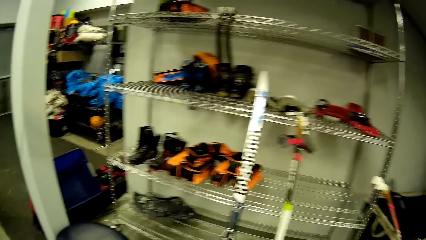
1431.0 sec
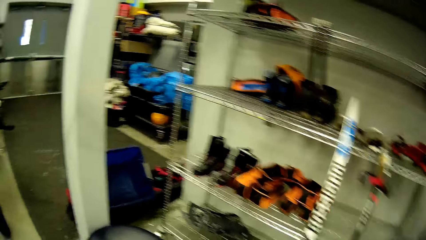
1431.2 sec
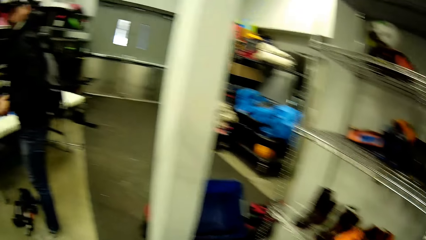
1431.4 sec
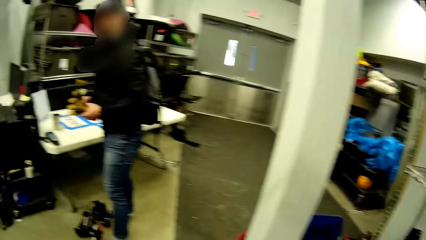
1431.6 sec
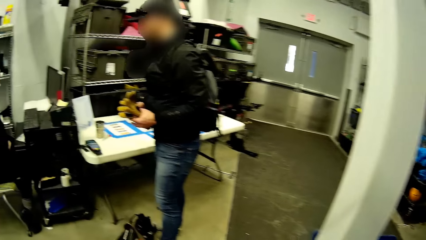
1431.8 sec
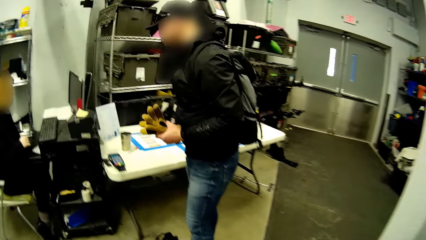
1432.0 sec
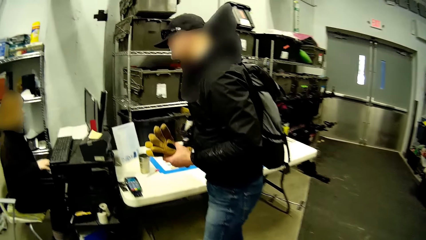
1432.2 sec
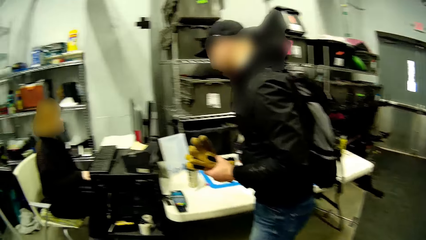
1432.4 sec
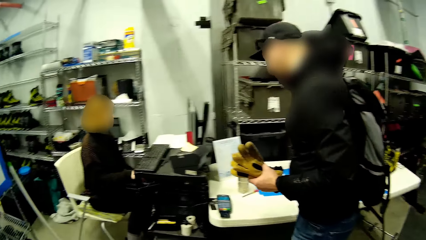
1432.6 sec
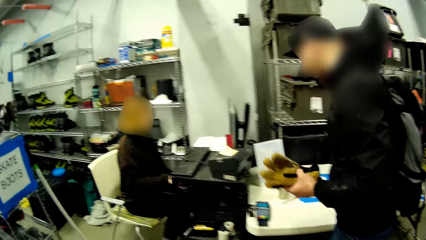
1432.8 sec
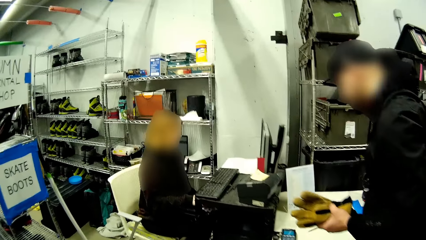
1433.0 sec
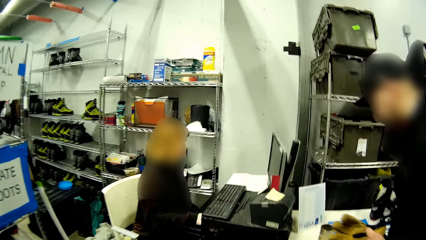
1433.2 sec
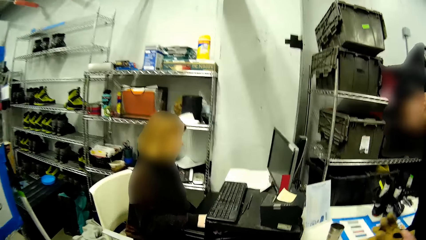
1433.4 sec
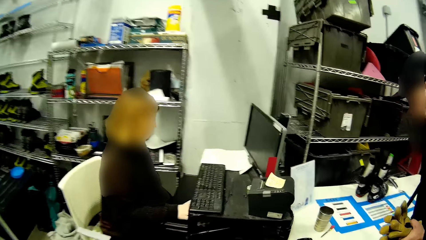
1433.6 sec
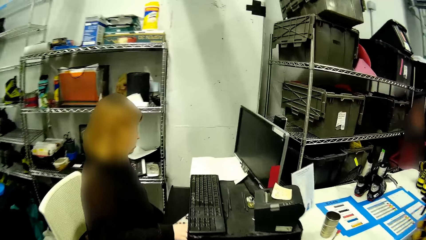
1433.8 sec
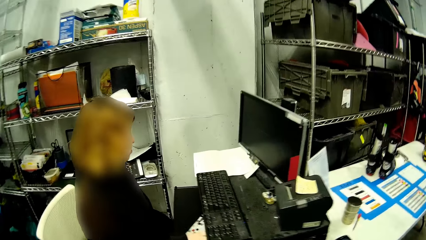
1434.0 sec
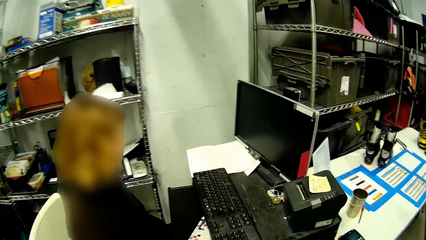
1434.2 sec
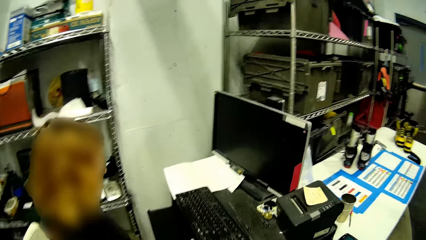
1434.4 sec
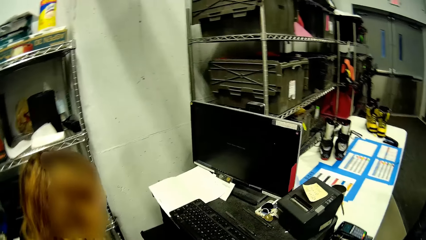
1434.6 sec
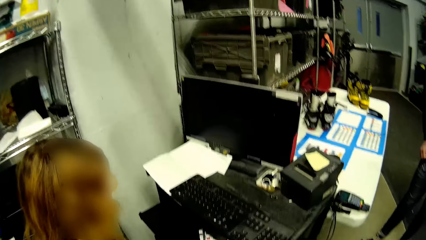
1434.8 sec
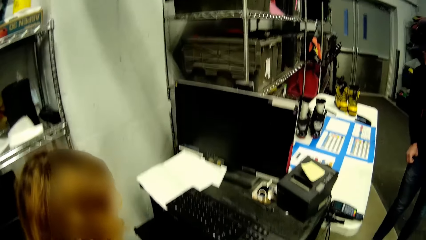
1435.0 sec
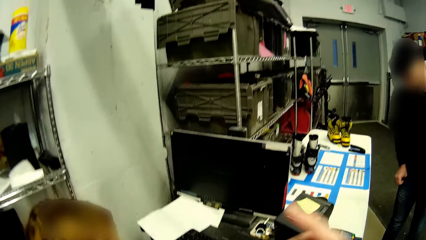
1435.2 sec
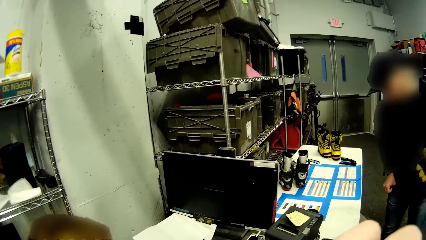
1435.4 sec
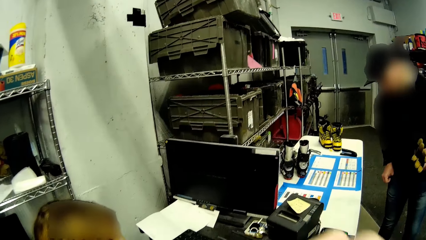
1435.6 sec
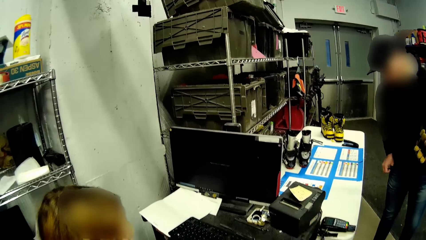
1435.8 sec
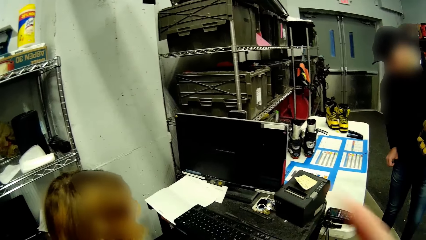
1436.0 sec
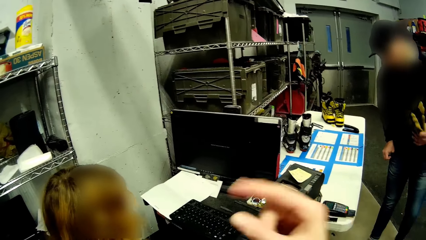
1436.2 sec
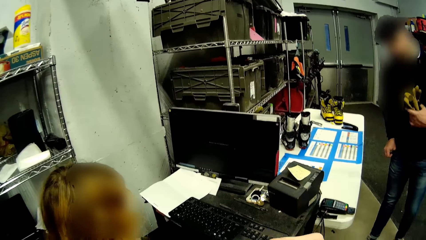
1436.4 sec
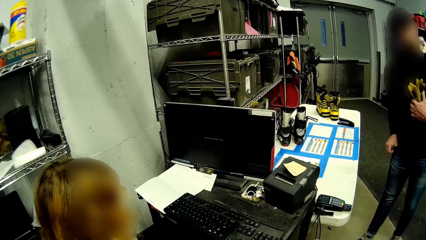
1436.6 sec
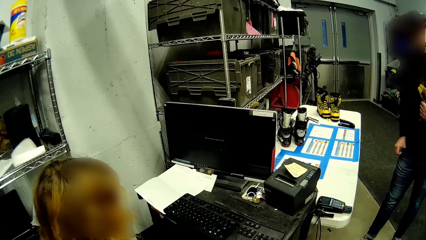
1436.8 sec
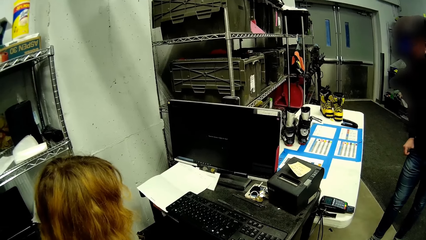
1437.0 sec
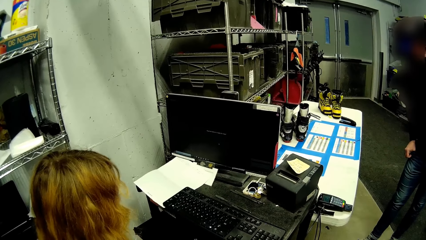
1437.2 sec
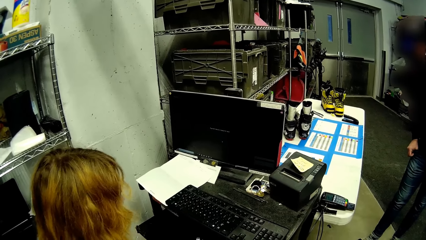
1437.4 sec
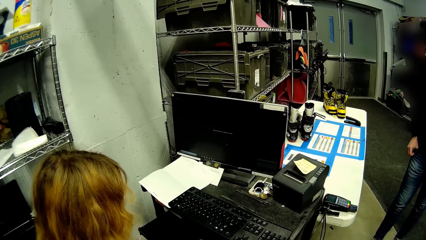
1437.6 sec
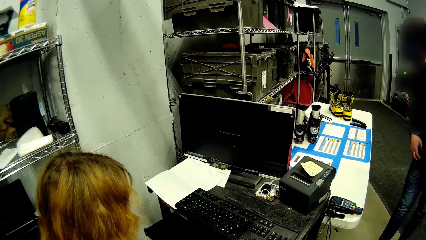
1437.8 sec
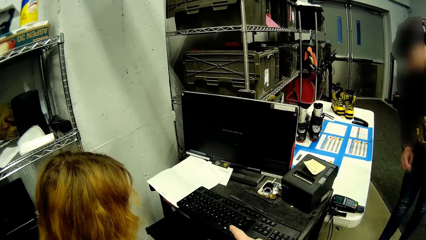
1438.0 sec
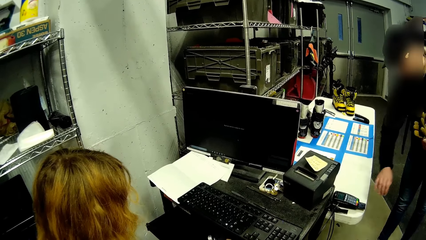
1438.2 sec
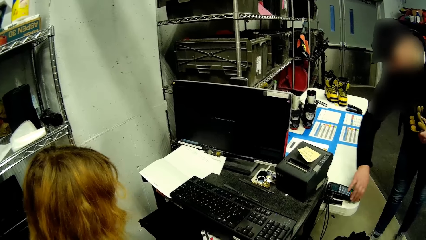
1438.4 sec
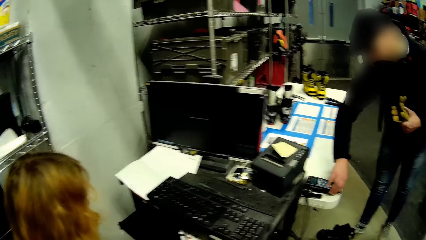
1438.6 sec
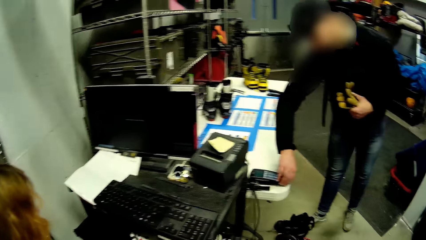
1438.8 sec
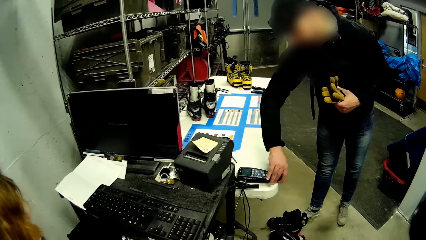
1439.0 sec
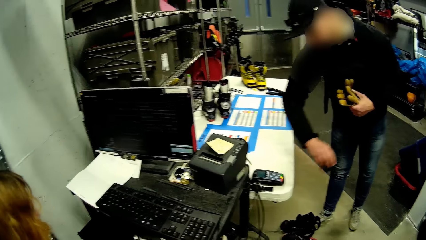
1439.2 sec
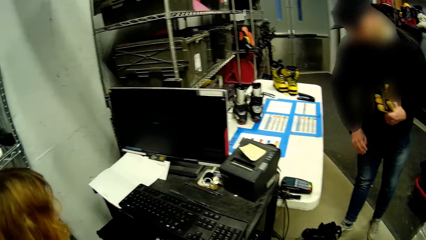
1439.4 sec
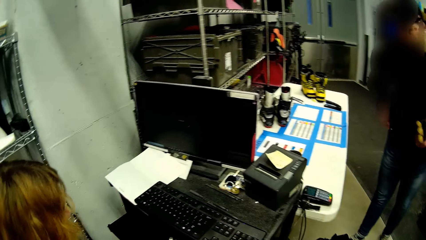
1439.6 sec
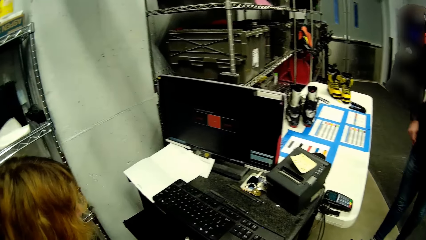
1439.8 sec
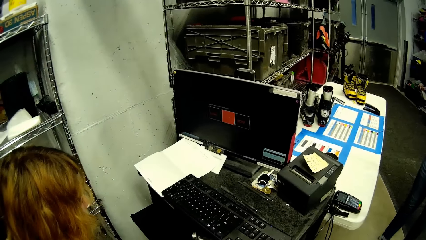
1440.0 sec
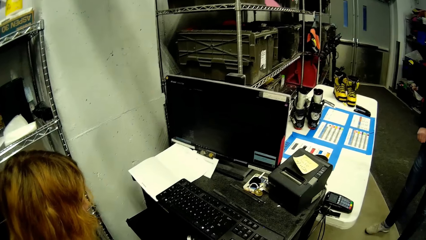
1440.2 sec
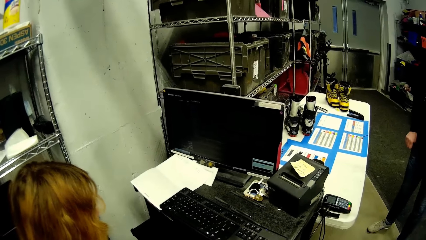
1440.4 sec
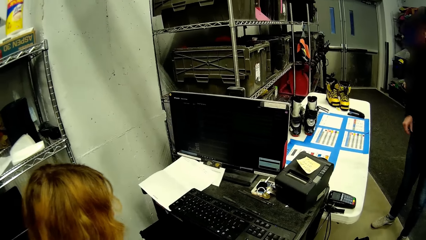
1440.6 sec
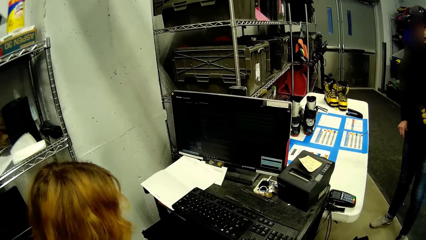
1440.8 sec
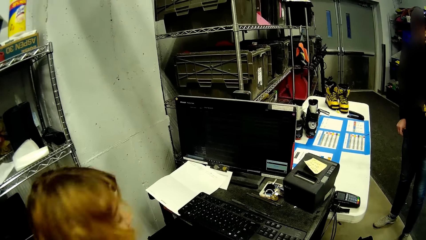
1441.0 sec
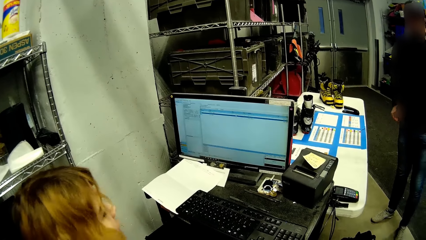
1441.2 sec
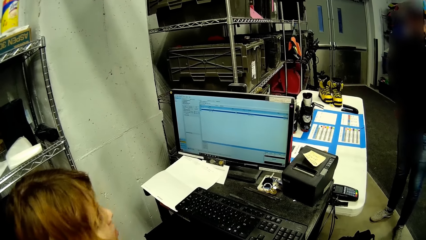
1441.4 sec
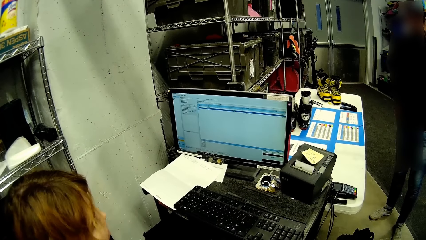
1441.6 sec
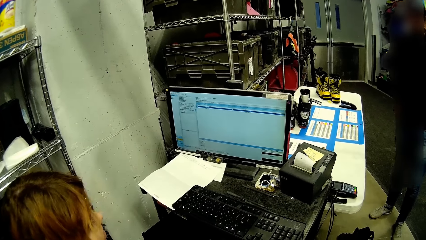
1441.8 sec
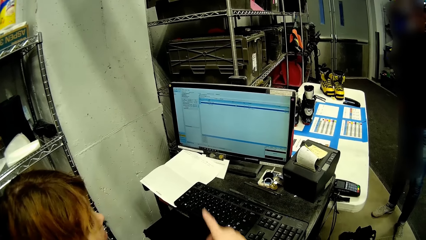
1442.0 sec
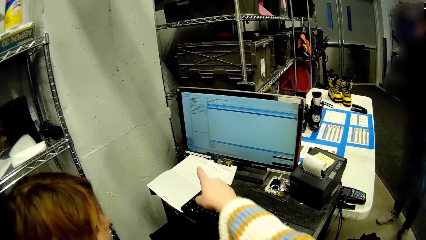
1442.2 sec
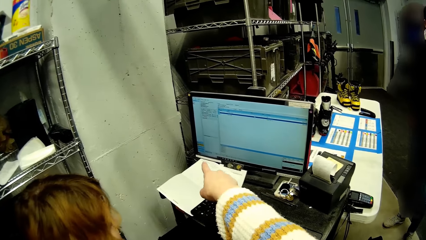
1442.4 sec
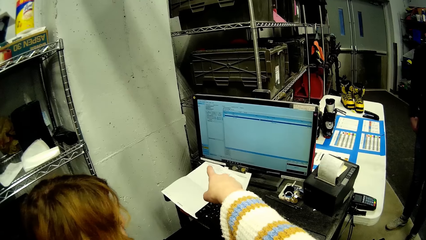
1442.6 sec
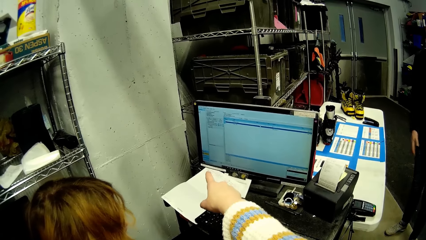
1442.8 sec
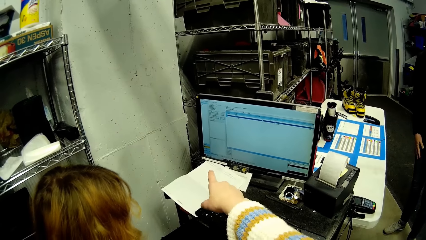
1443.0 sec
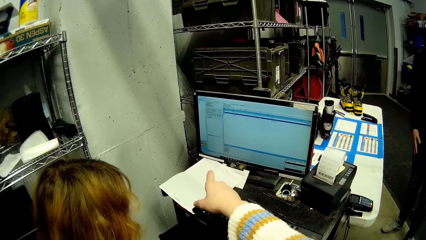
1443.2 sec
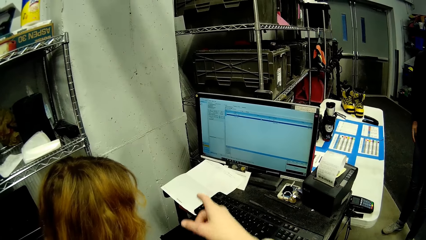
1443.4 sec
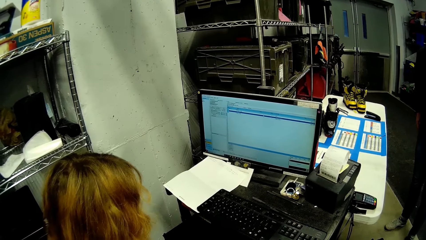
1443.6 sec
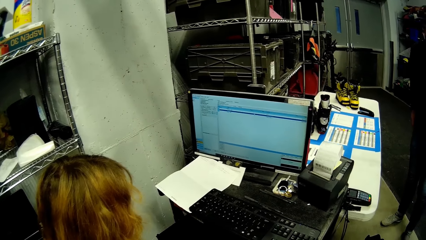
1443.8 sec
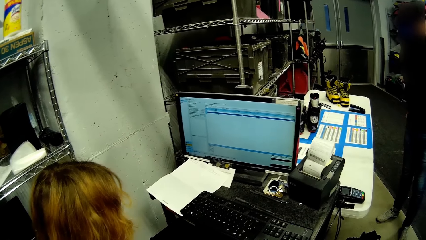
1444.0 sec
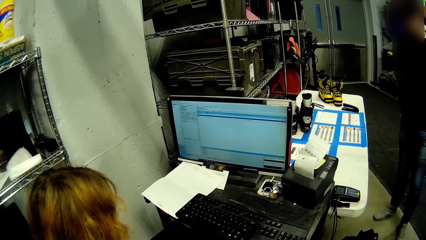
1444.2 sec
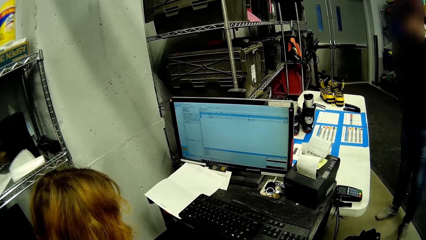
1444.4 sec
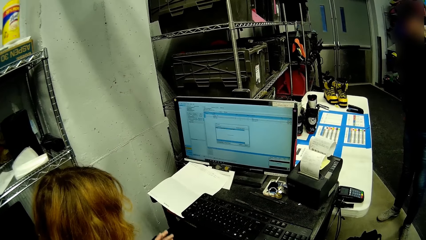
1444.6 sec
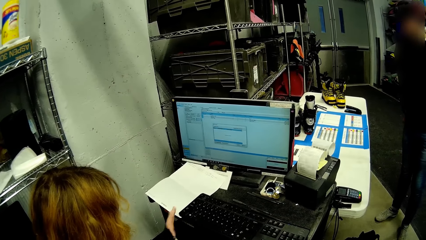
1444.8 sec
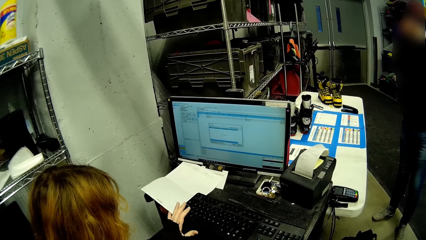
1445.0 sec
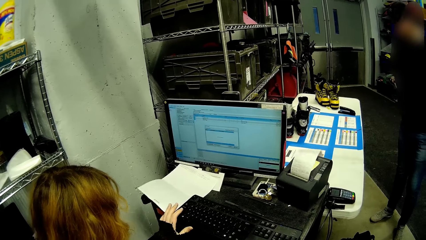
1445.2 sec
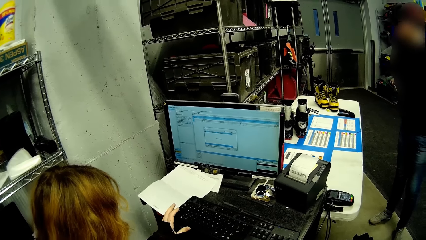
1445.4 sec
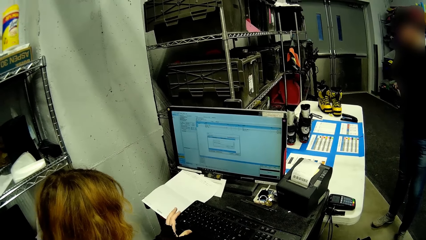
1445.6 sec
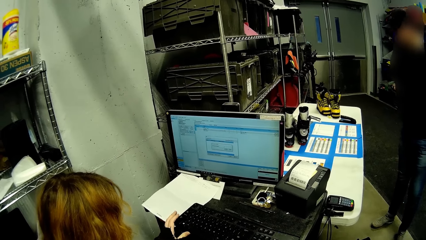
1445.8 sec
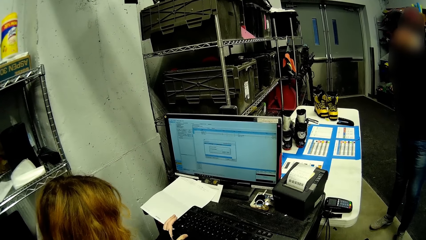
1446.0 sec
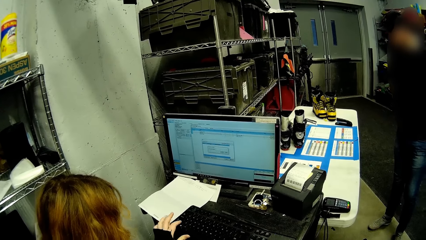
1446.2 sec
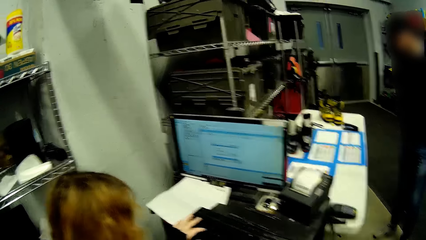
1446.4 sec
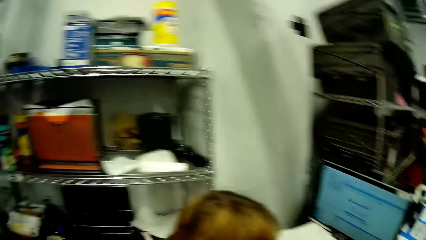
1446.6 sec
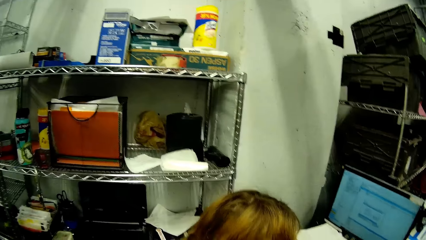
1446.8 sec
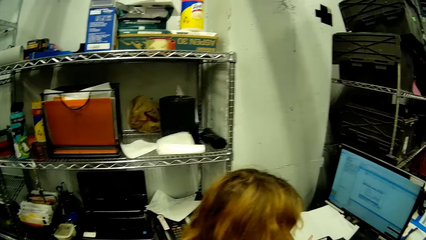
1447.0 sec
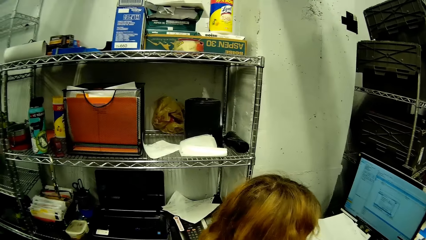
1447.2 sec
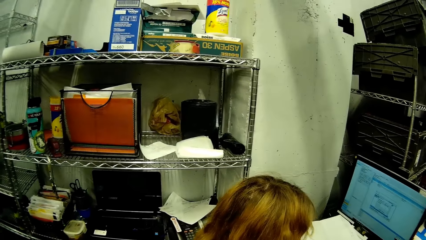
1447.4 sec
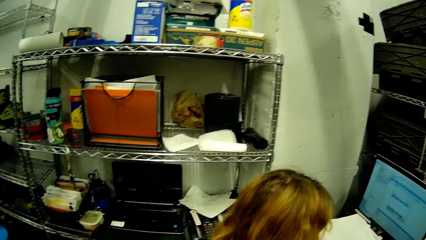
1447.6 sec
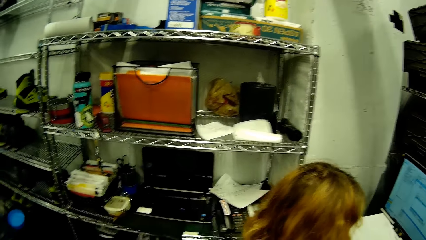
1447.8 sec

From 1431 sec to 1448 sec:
A man holds gloves with a hand. The camera wearer points a finger. The man touches a POS machine on the table with his right hand. He picks an electronic card in the electronic card reader. He puts the electronic card in a pocket. The camera wearer points a finger. They point to the desktop in front of the woman. The woman holds a paper with a hand.
